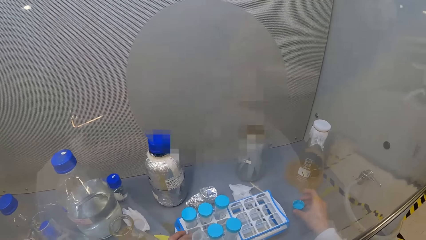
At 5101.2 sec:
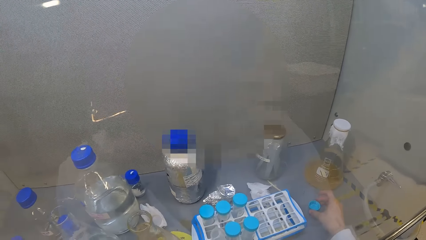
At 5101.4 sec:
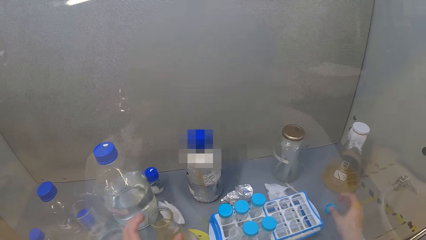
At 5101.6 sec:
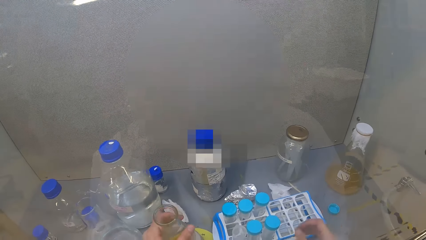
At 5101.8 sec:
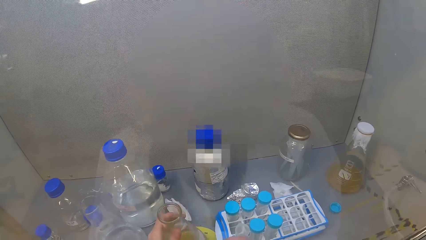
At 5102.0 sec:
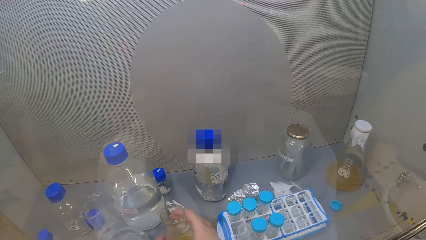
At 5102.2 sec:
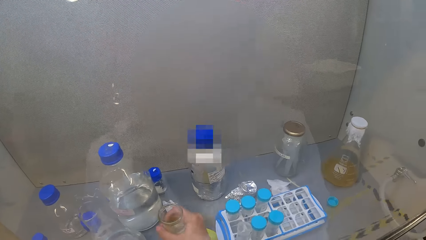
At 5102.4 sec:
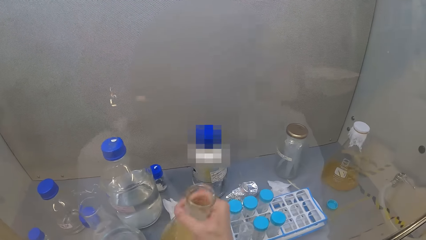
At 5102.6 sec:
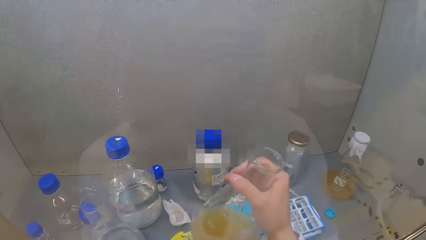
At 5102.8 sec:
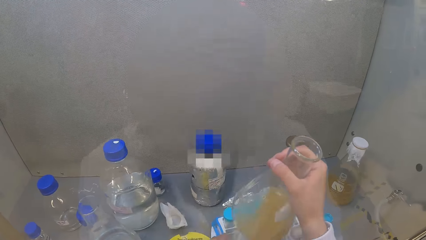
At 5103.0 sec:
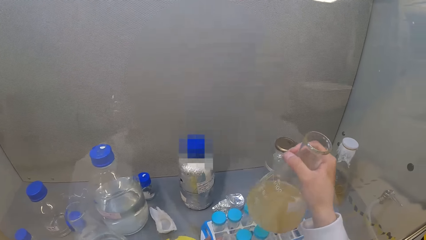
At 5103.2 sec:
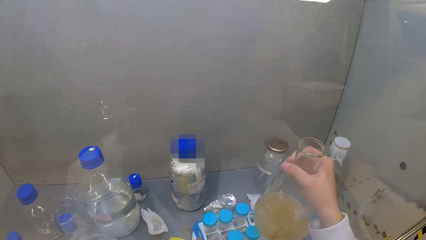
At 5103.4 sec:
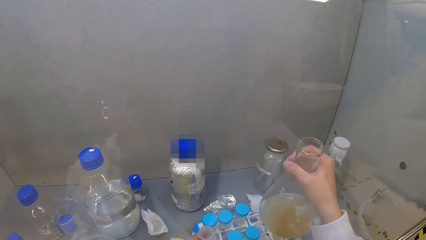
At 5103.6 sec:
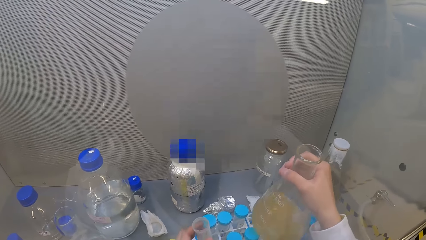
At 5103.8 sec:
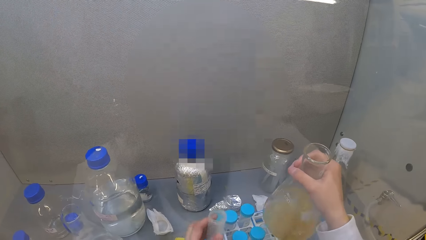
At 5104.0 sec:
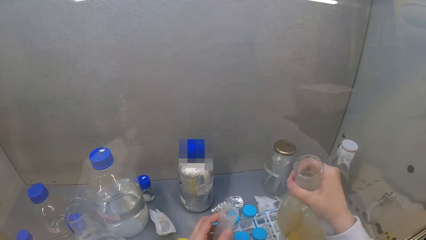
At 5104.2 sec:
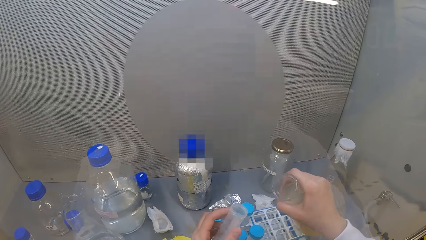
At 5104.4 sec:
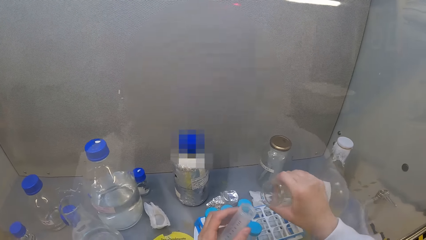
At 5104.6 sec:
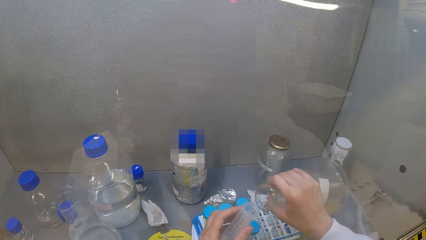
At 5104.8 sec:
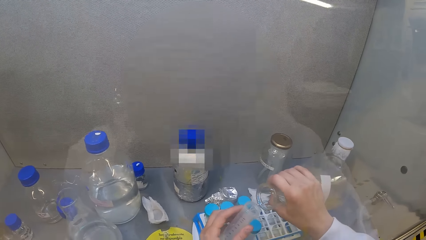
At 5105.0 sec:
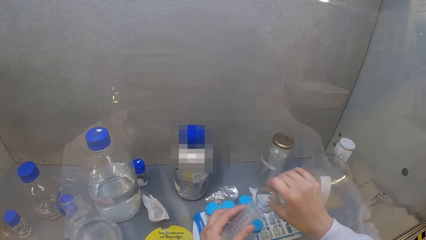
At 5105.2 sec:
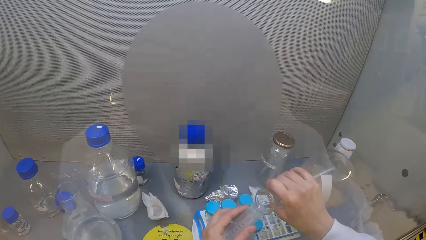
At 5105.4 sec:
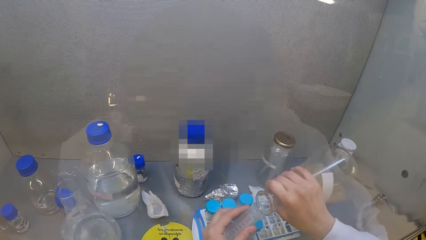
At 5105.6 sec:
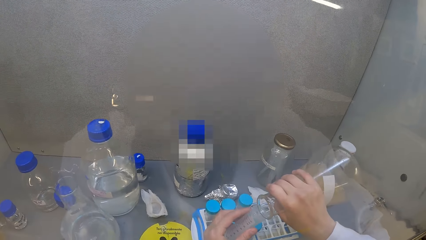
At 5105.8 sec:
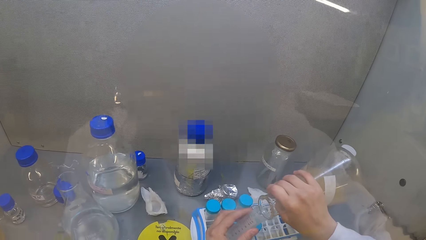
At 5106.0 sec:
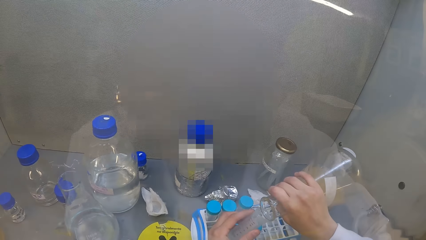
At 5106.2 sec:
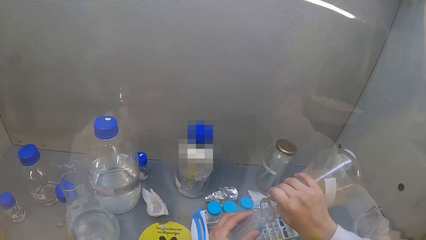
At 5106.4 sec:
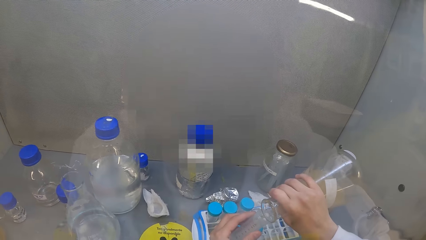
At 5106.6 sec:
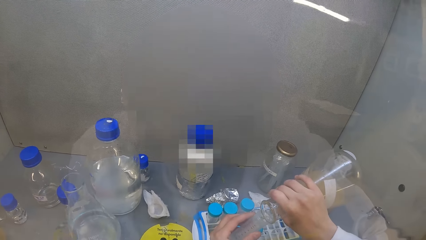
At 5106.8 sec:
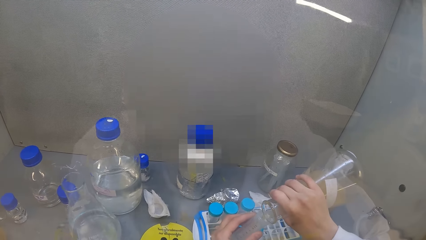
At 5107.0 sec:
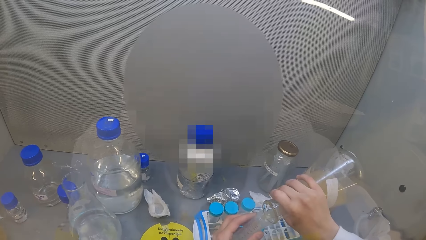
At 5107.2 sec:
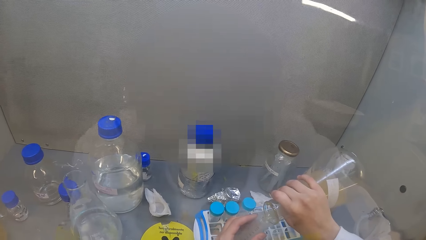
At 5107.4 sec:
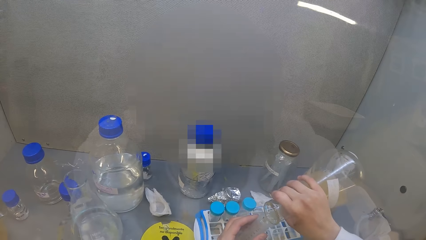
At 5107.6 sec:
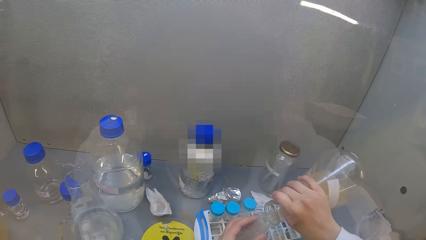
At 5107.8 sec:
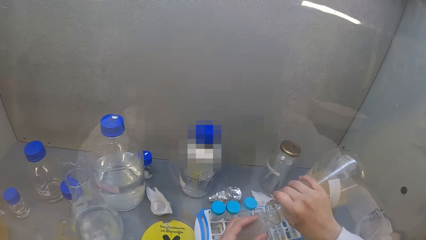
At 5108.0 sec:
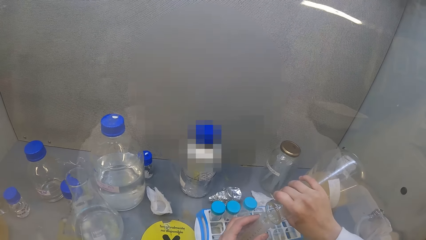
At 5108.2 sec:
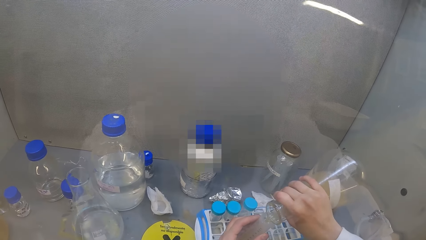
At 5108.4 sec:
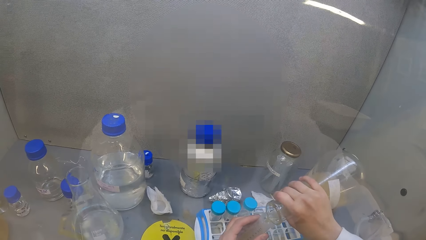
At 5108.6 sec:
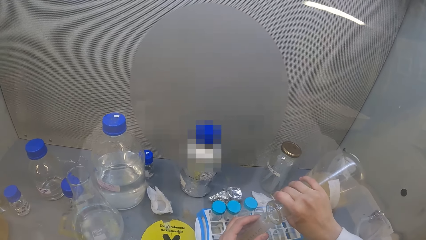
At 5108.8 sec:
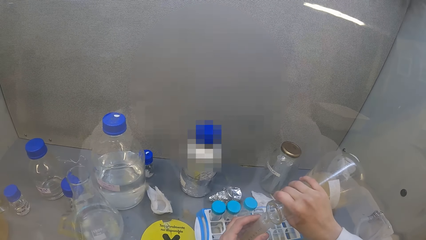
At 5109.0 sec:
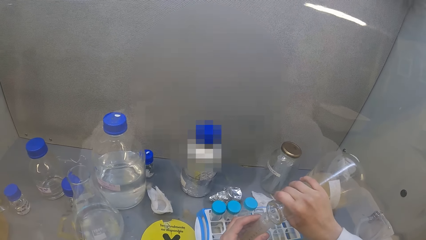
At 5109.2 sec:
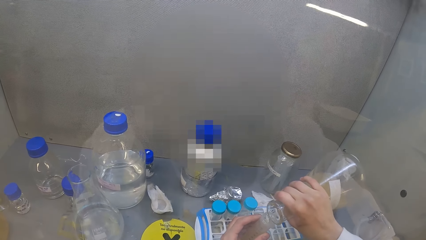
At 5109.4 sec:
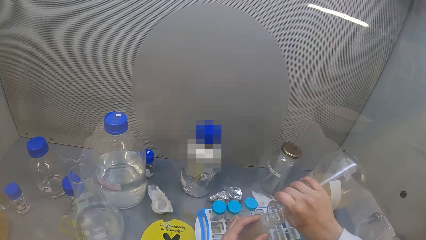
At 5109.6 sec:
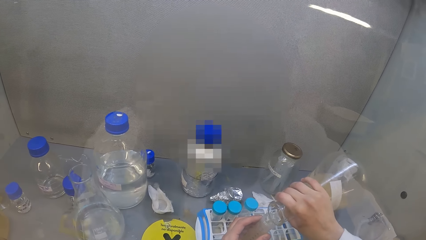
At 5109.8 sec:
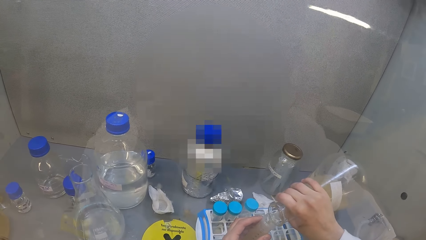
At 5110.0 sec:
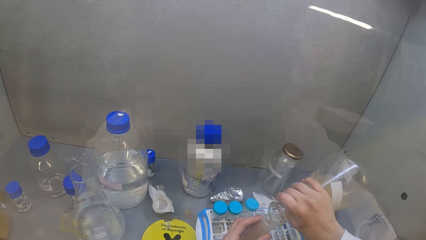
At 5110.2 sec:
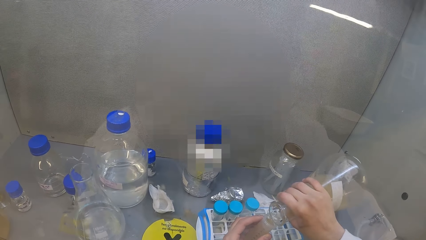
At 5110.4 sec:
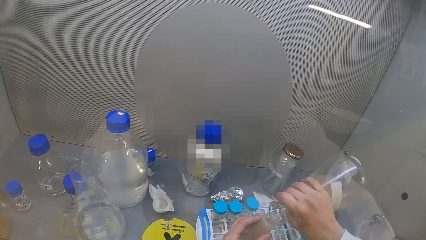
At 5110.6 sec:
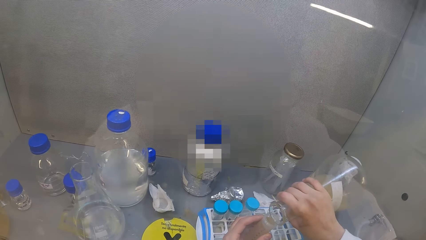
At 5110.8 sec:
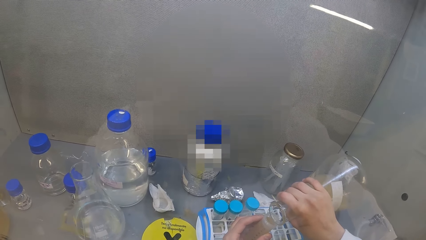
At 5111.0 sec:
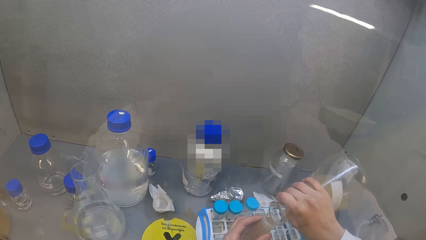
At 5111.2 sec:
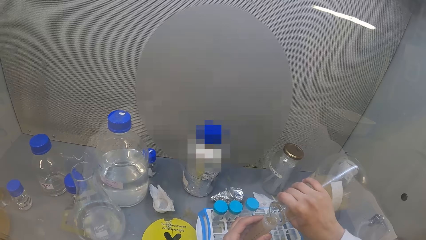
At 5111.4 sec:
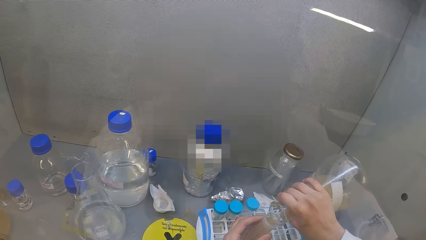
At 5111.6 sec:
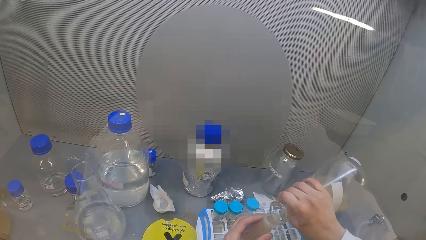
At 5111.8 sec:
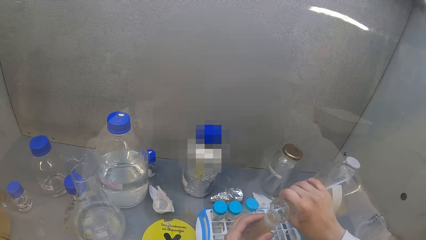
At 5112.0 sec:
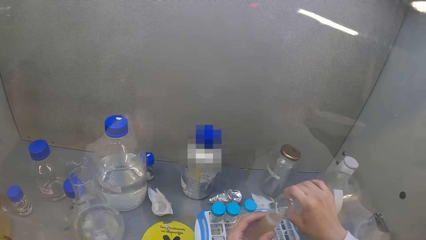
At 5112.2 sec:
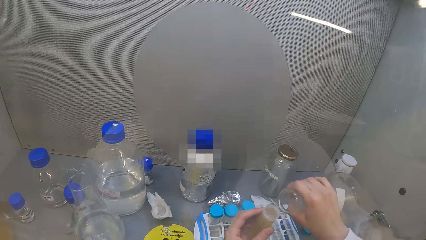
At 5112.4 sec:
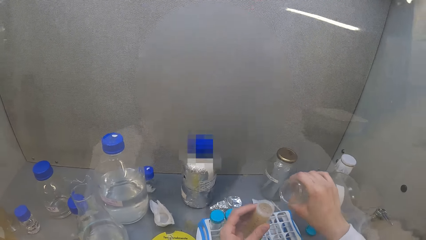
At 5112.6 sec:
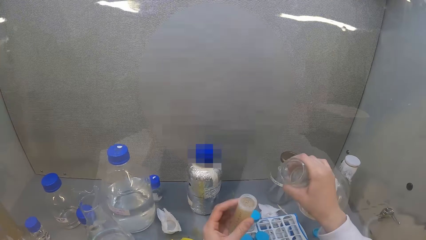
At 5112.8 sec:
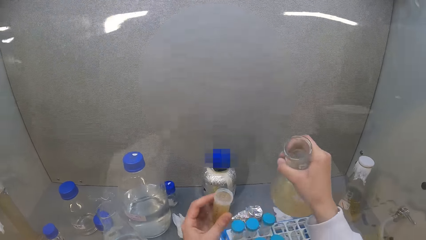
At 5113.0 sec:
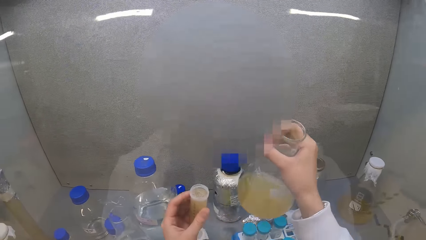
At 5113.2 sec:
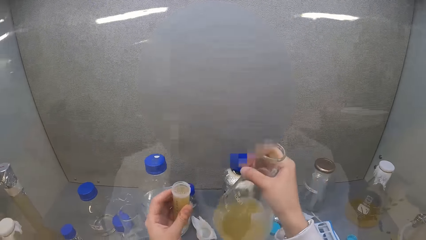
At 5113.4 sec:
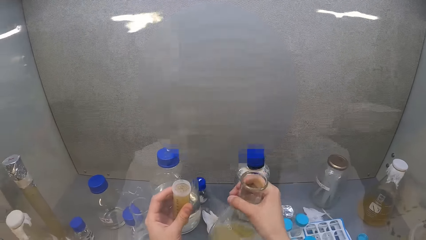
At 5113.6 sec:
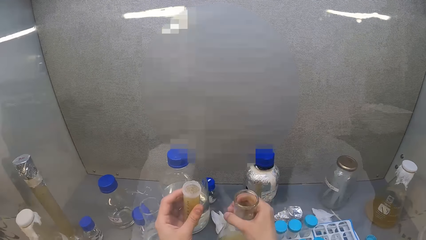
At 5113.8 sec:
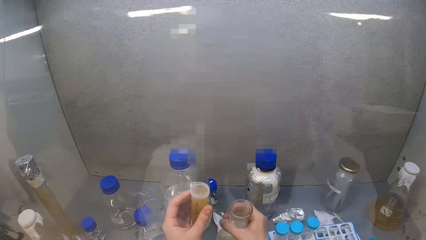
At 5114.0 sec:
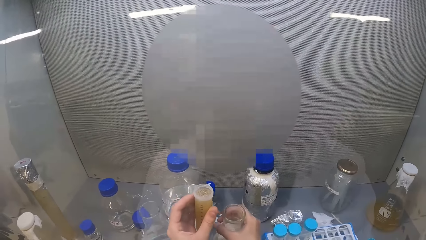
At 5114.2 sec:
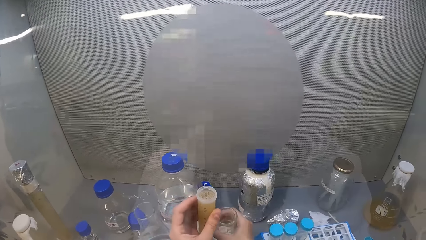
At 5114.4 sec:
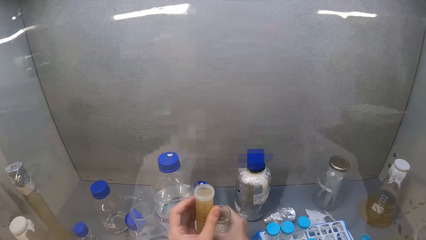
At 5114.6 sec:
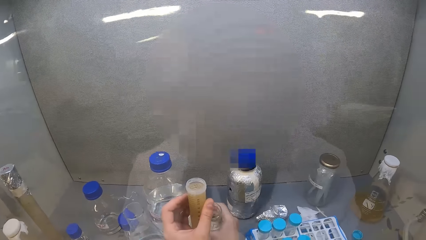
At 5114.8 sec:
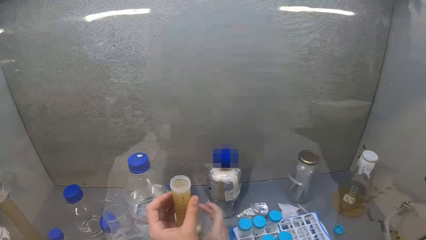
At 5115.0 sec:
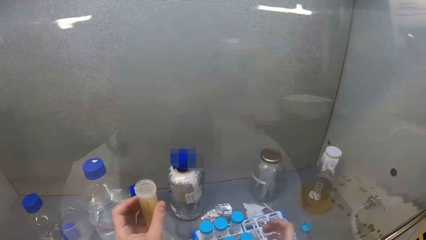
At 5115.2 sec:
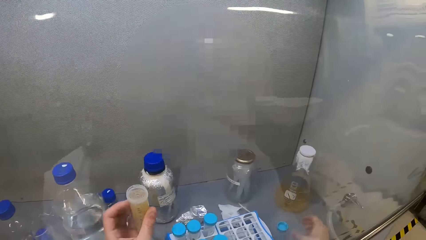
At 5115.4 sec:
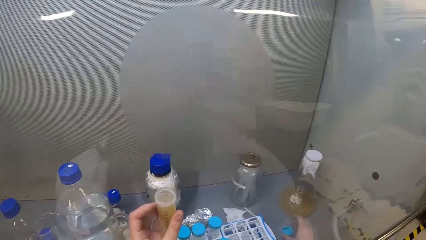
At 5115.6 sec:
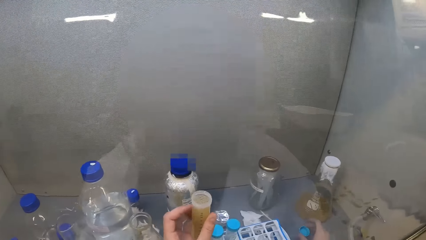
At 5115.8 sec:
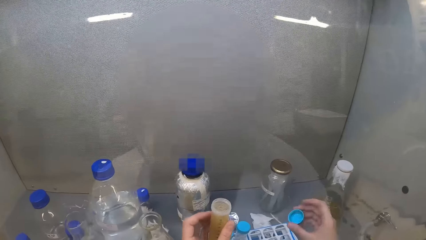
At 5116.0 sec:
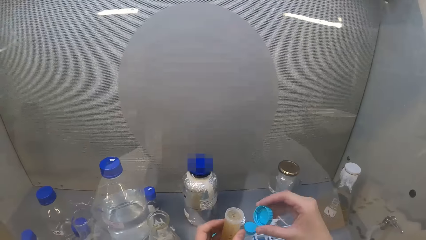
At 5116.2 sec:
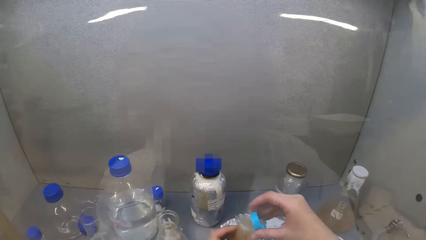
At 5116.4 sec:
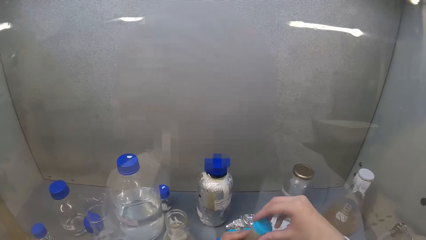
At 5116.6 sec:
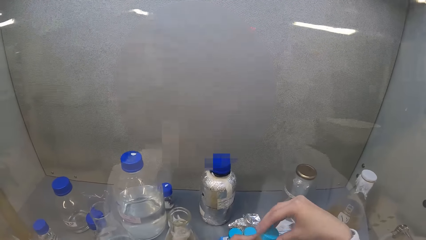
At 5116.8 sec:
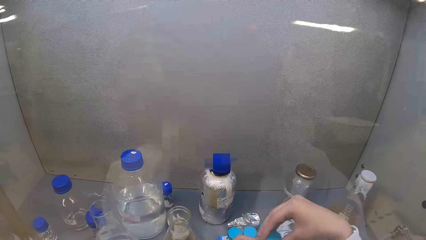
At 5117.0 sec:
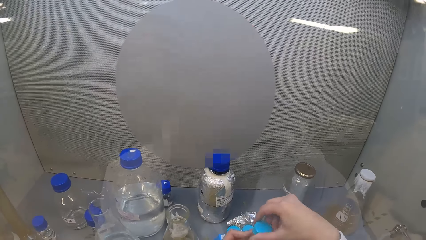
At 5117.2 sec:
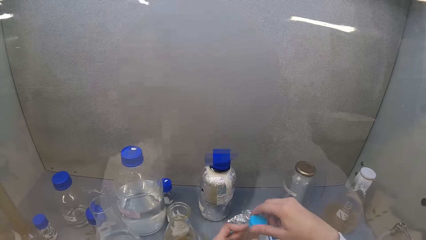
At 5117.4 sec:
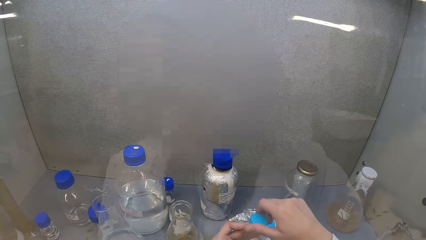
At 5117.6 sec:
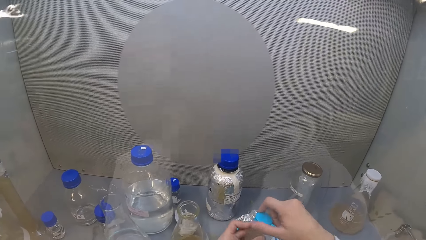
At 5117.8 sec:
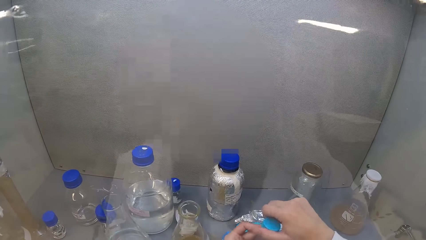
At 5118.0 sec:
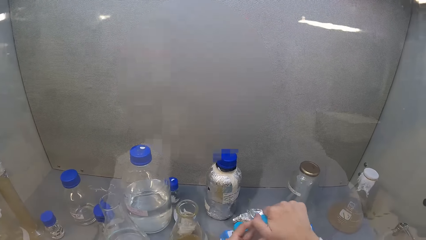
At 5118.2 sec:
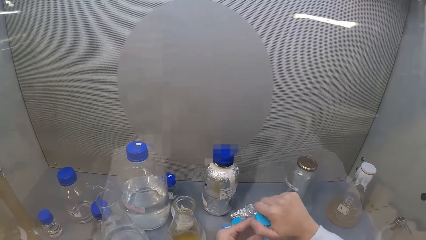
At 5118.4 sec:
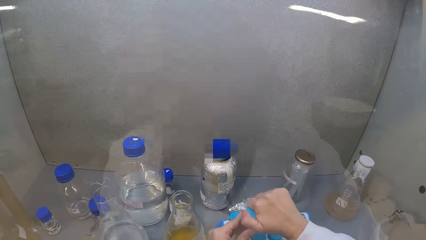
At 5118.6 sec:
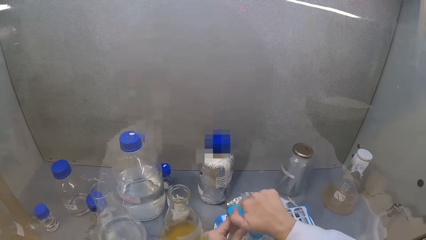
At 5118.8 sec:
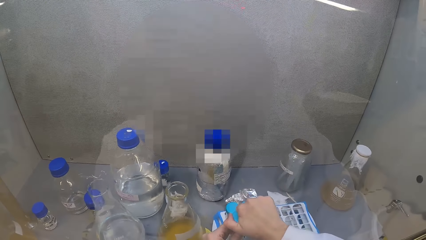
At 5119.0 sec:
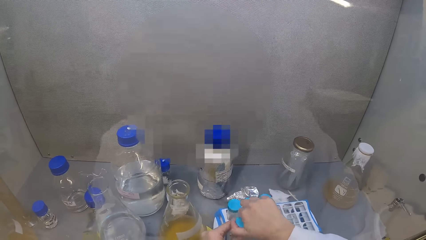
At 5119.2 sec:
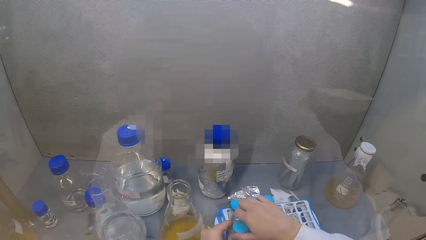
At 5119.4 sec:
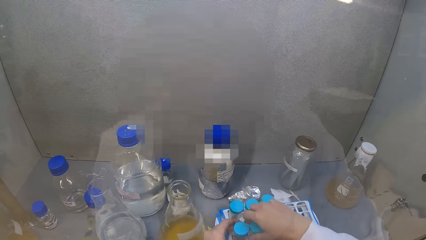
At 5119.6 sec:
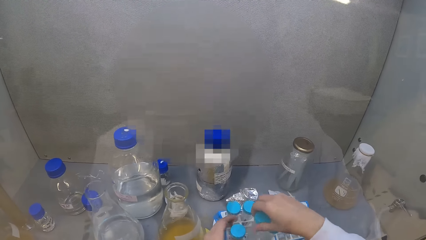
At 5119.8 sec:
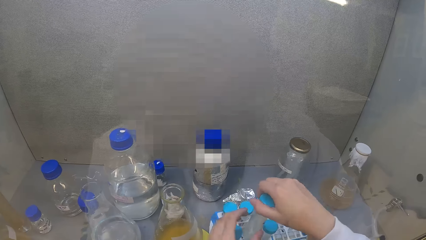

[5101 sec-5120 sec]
The camera wearer puts the test tube lid on the table. She picks up the Erlenmeyer flask in the glass wall cabinet. She shakes the Erlenmeyer flask with her right hand. She puts something in the test tube. She pours the solution in the flask in the test tube. She puts the lab beaker in the laminar flow cabinet. She picks up the lid from the cabinet. She closes the centrifuge tube. She puts the centrifuge tube in a rack.
